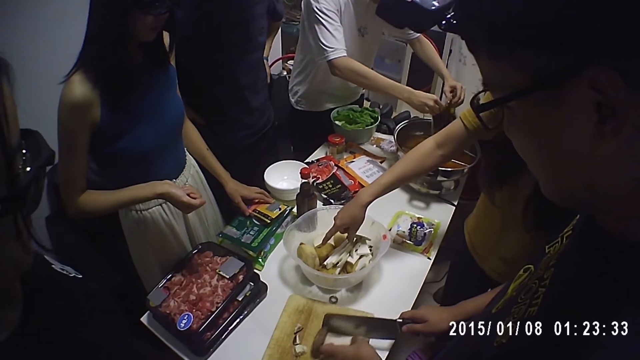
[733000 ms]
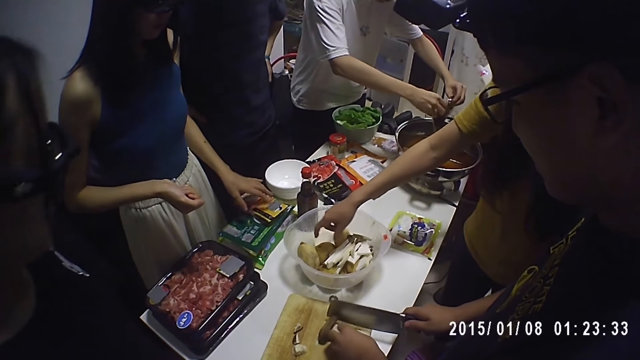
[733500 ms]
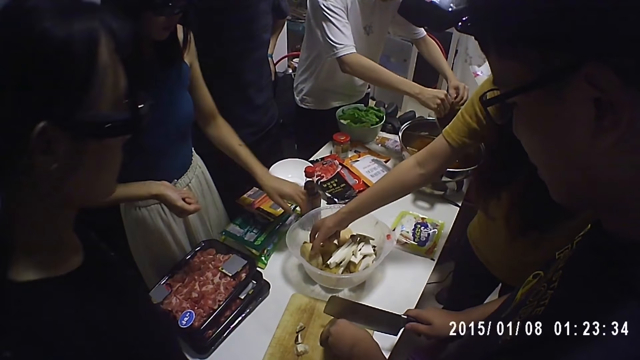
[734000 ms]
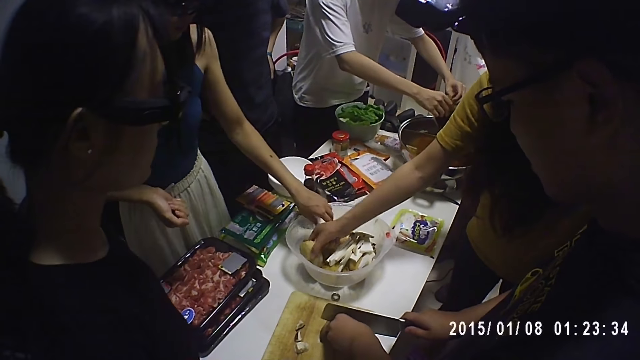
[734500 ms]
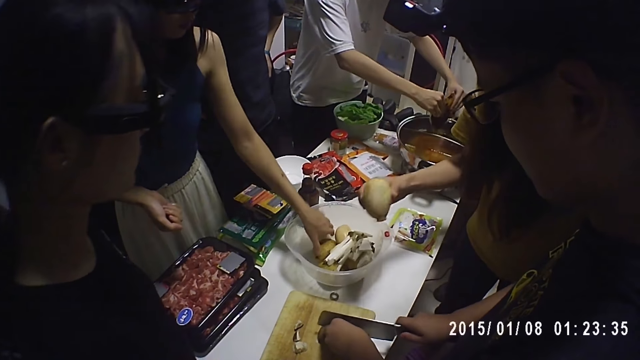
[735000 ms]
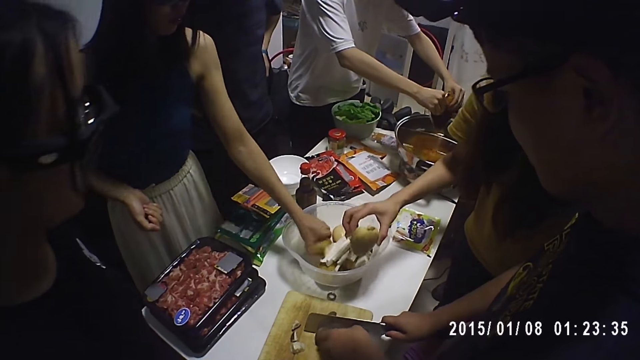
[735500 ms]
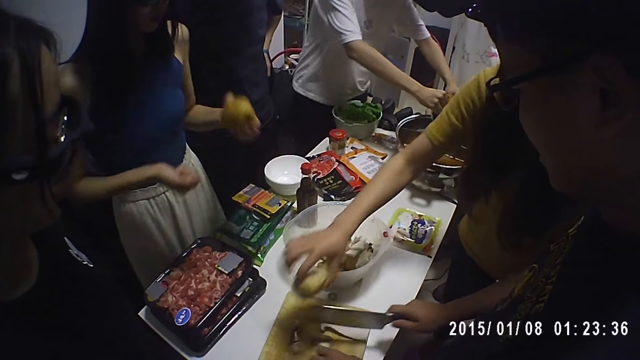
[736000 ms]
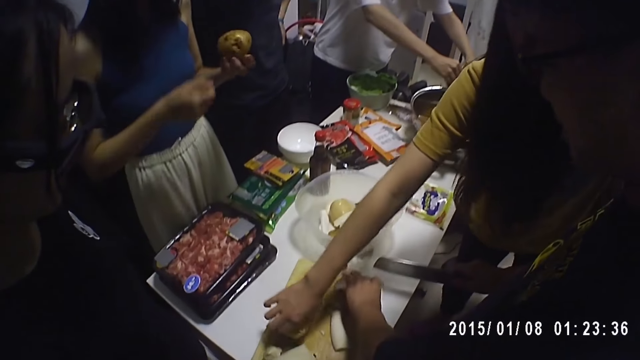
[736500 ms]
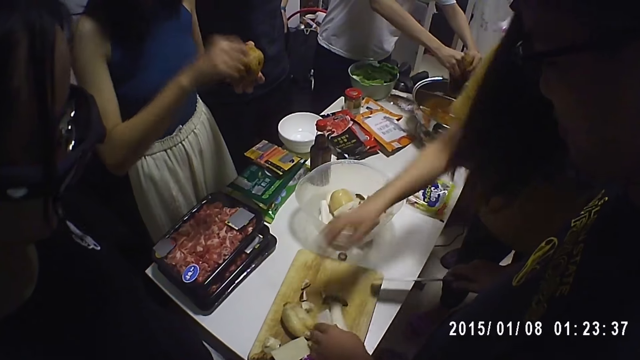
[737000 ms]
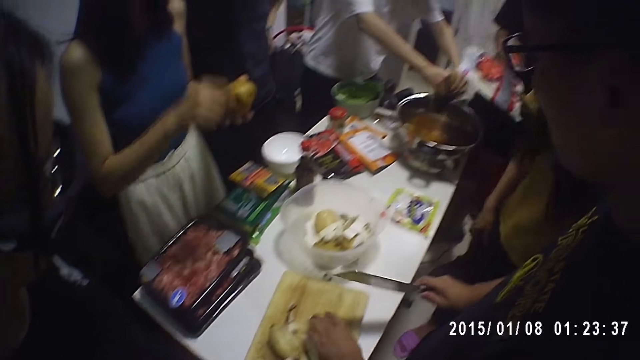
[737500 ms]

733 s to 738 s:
A woman picks up a potato from the bowl on the table. Another woman picks up a potato from the bowl on the table. The first woman places the potato on the cutting board. The other woman taps something. A person shakes the knife.

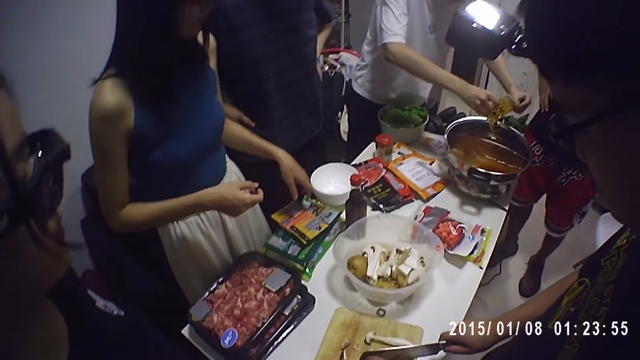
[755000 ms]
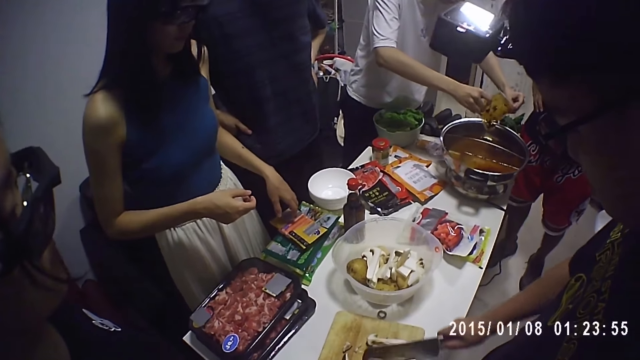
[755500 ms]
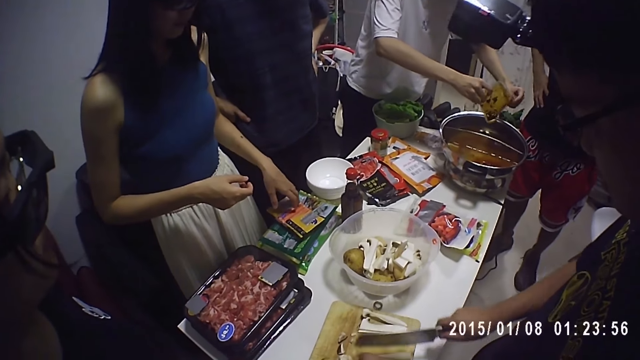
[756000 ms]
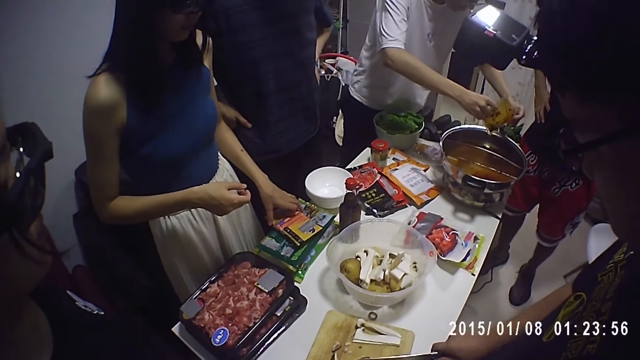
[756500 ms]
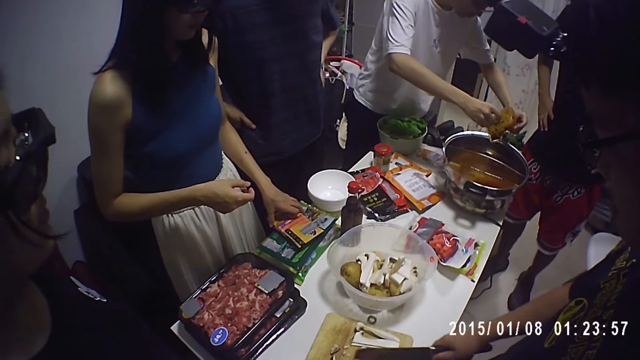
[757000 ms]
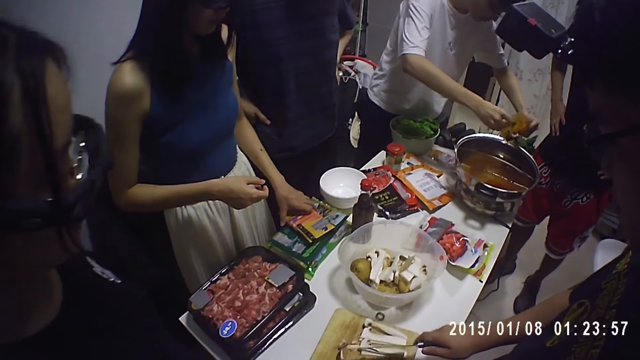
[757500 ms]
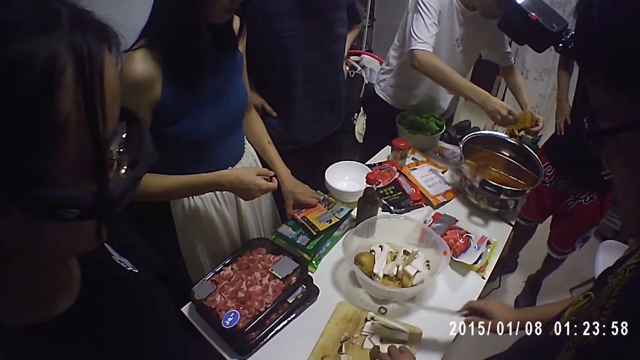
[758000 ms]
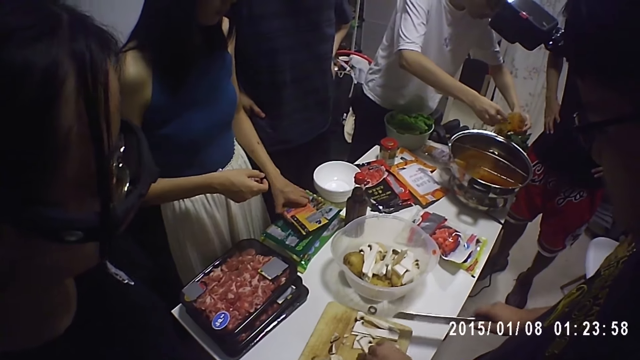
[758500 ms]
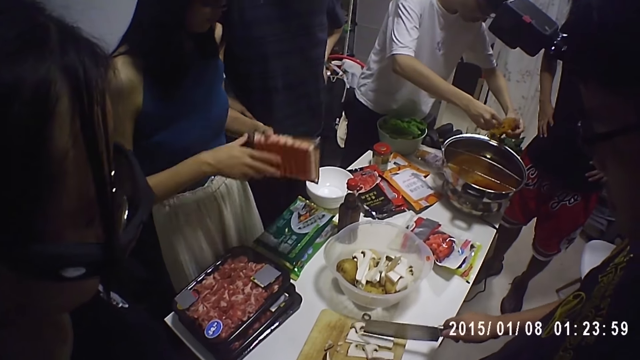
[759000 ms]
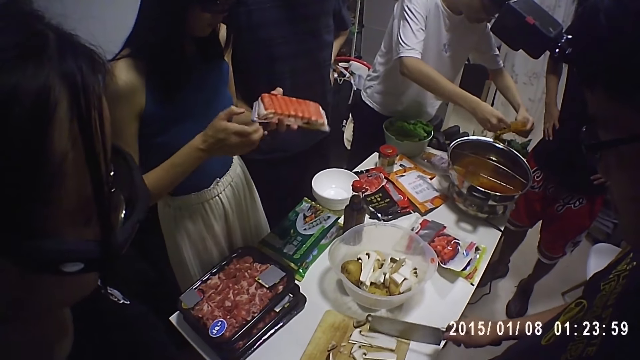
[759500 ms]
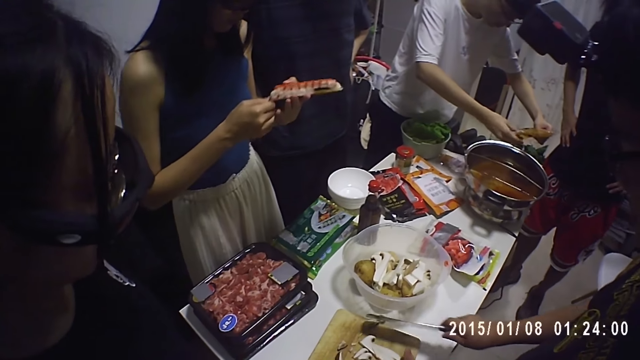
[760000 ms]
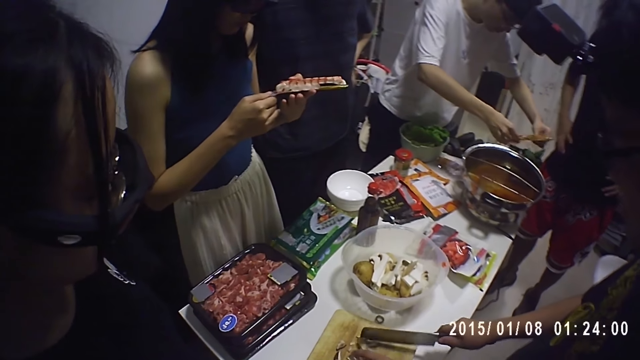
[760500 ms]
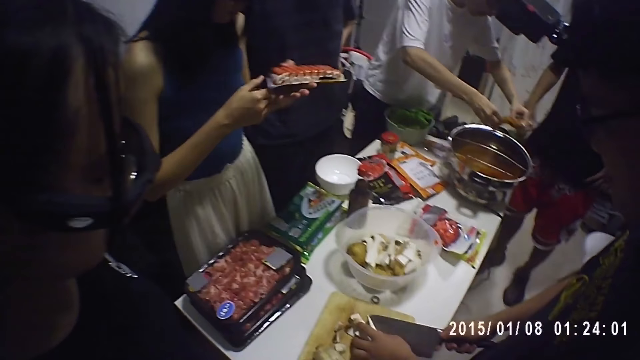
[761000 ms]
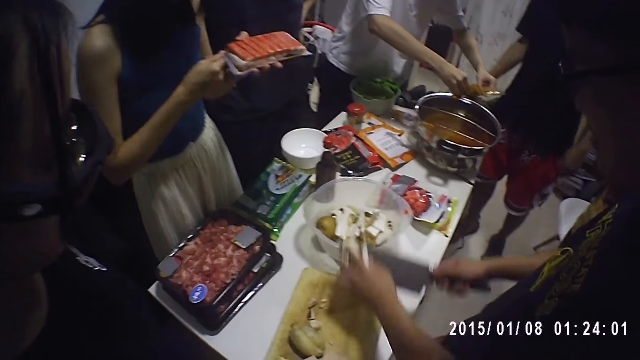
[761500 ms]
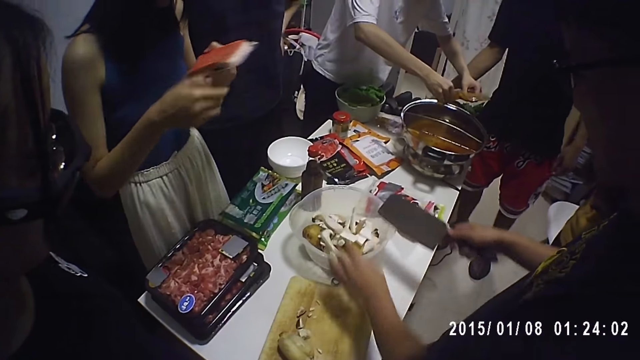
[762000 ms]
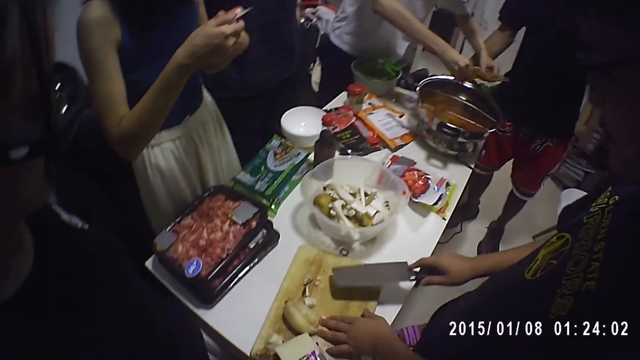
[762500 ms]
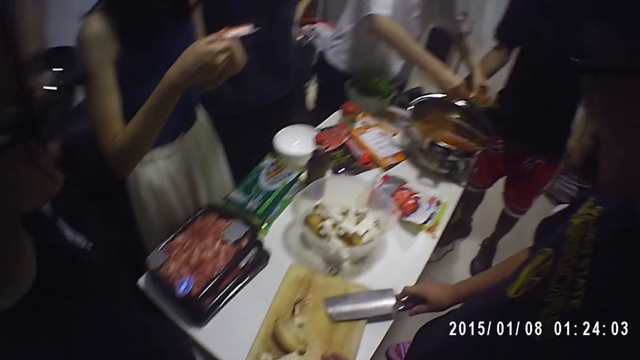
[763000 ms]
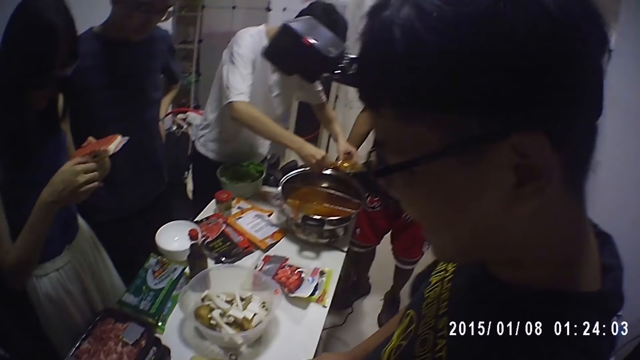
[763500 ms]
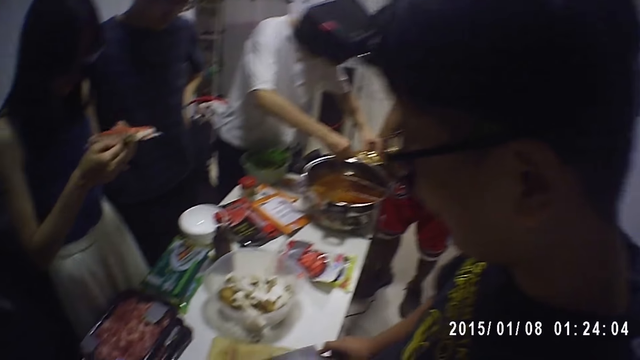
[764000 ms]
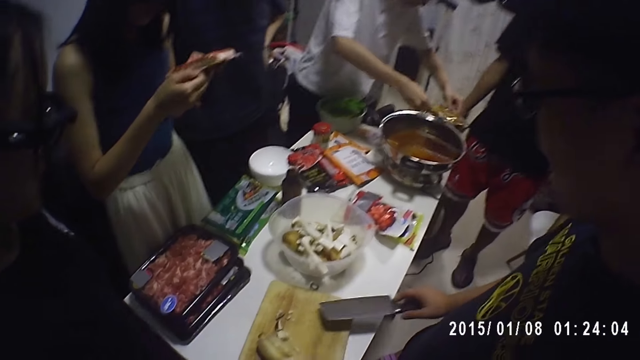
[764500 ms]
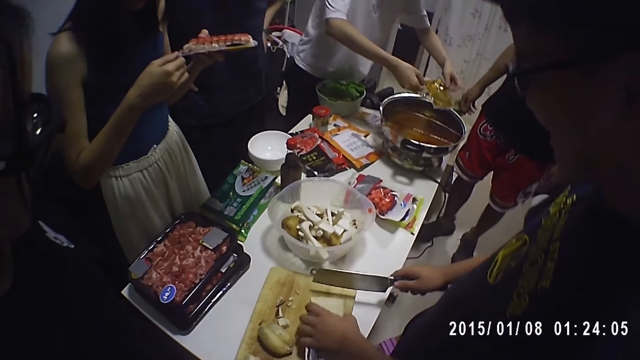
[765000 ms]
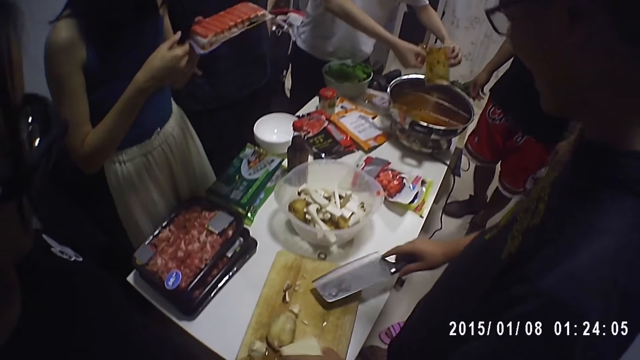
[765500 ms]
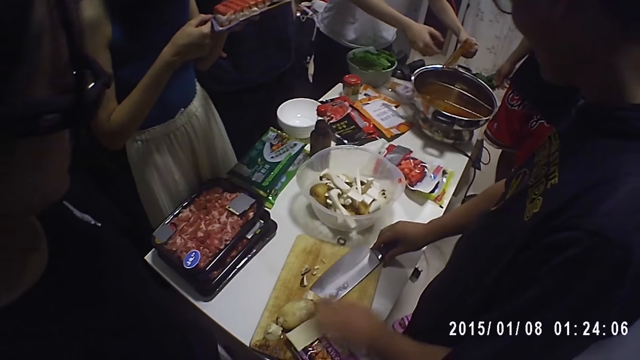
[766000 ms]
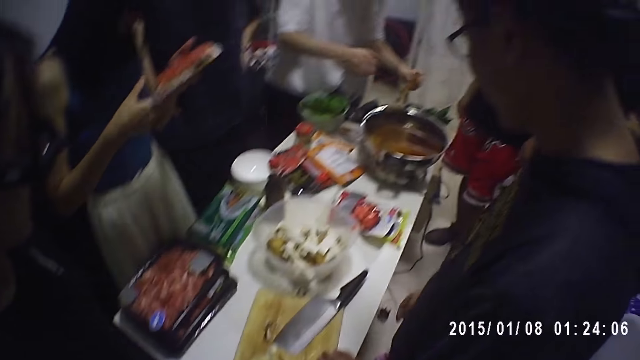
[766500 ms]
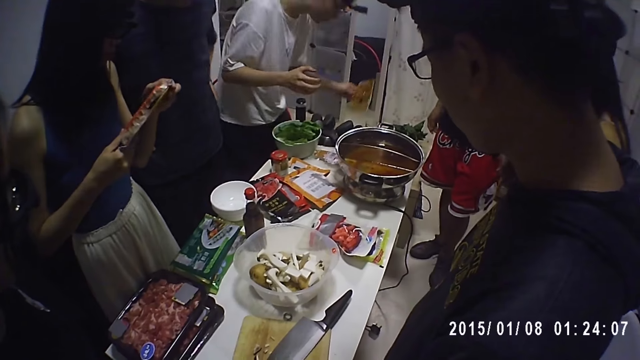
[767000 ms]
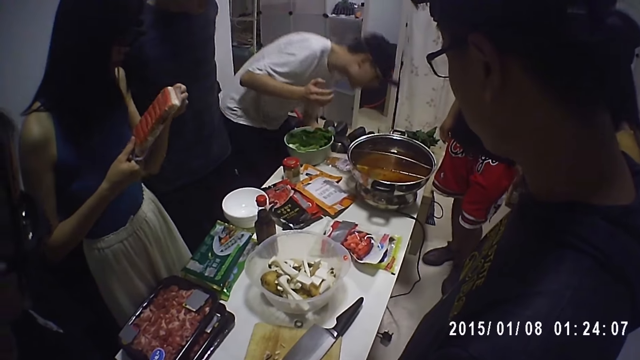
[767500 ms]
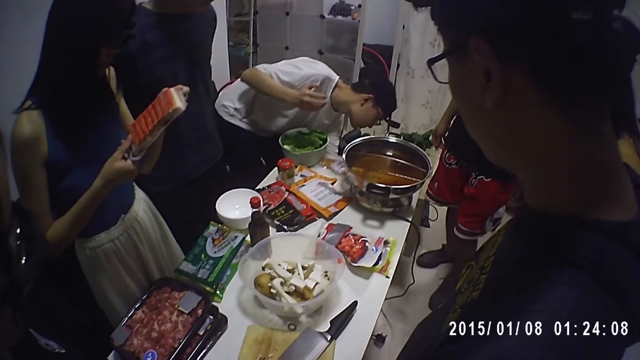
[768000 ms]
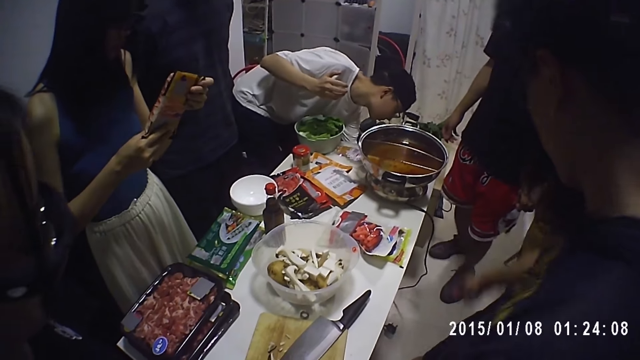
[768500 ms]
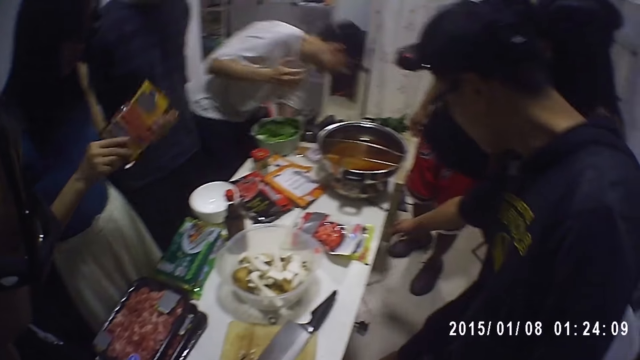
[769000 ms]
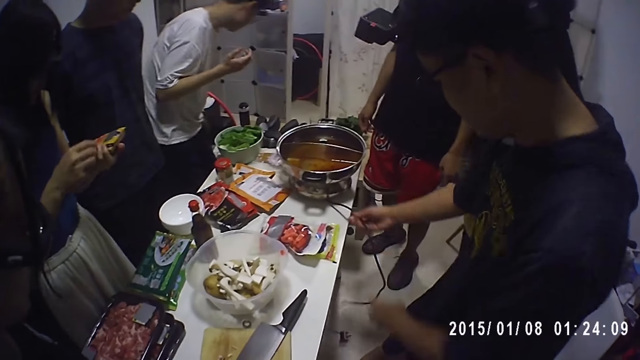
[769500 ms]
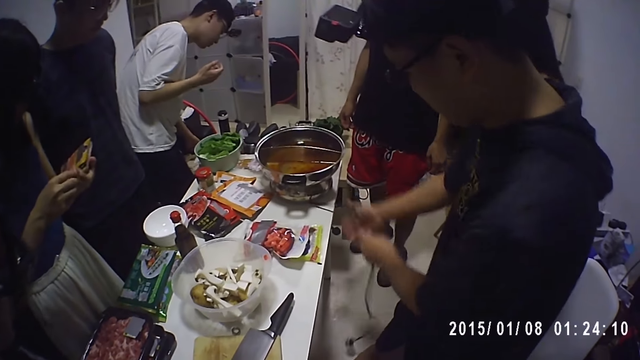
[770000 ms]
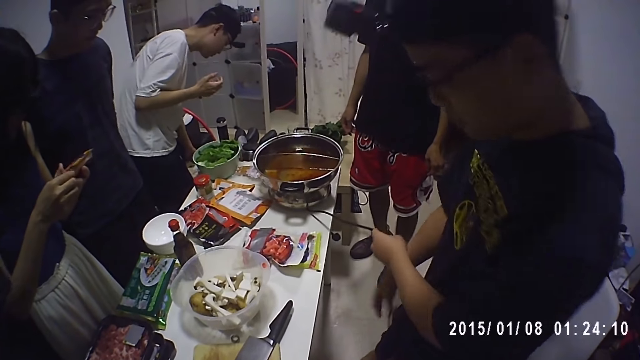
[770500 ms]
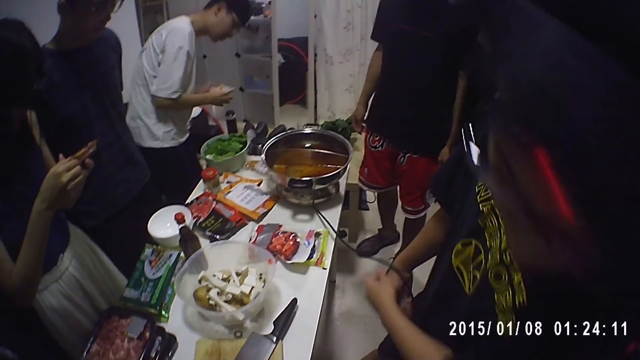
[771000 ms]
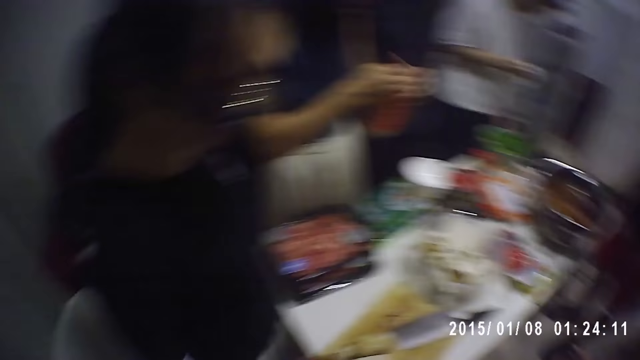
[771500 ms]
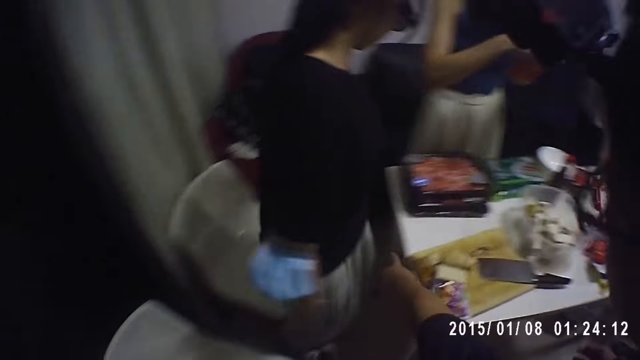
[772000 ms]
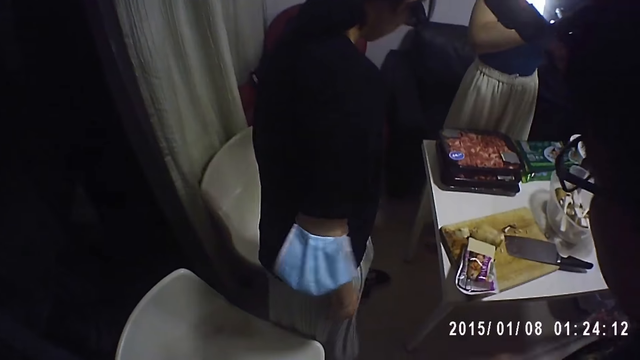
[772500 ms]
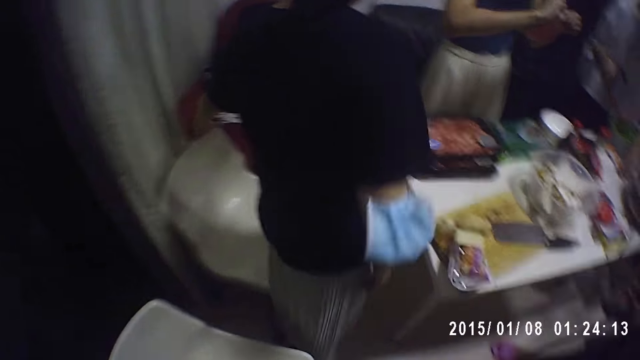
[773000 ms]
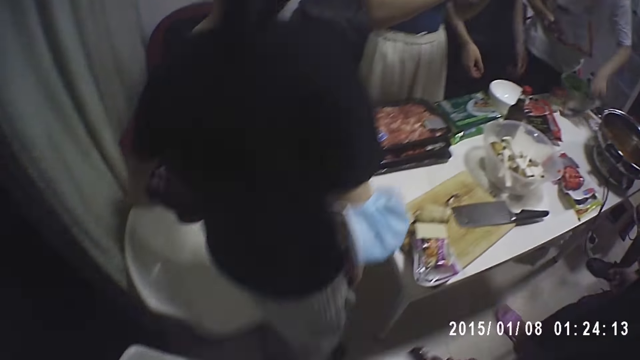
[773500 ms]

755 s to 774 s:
A woman touches a packet of sausages or pack of beef. A man collects something with a knife. The woman picks up the pack of beef from the table and touches the packet of sausages. The man collects something into a container and turns the knife. Another man drops trash. The first man grabs an automatic cooker machine cable and straightens a cord. The other man picks up a serviette. The camera wearer looks around. The other man cleans his hand. A person adjusts her seat. The other man picks up a pack from the table.
